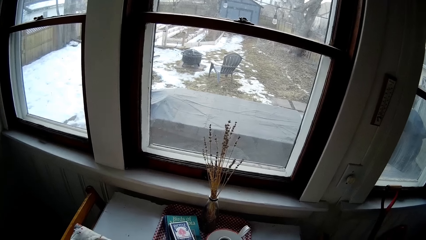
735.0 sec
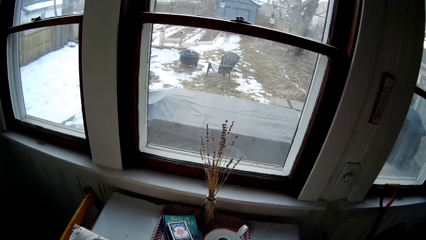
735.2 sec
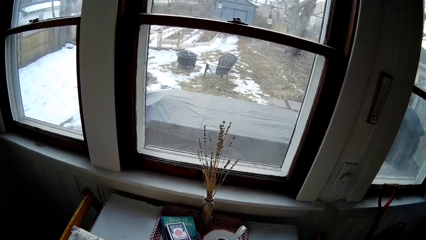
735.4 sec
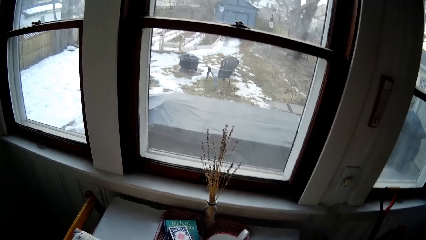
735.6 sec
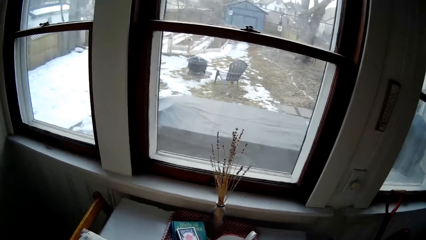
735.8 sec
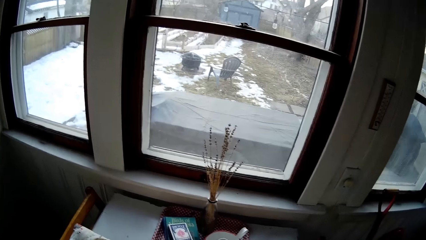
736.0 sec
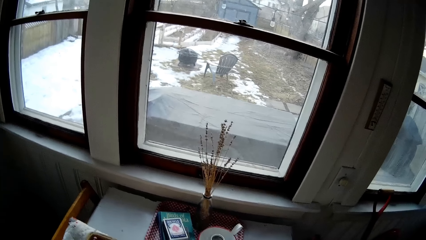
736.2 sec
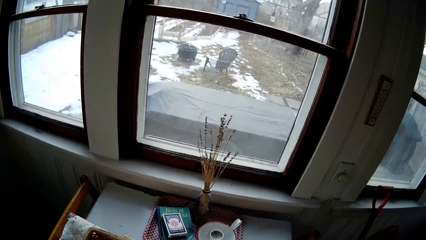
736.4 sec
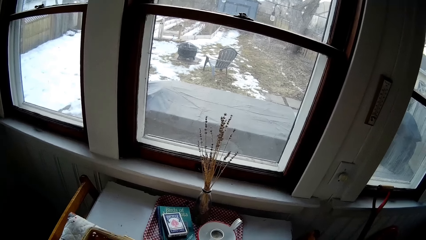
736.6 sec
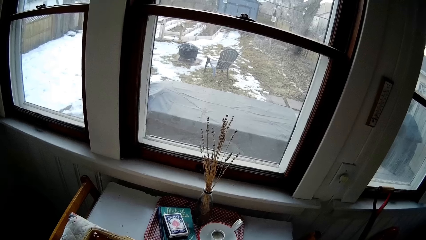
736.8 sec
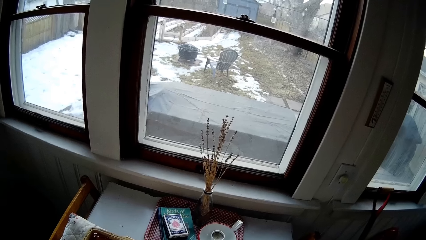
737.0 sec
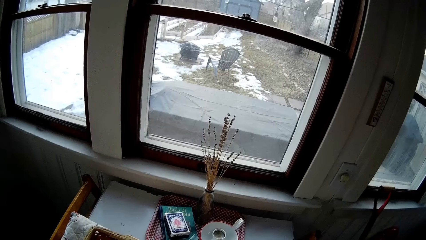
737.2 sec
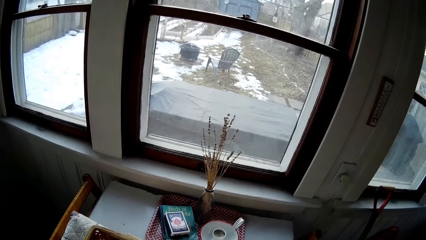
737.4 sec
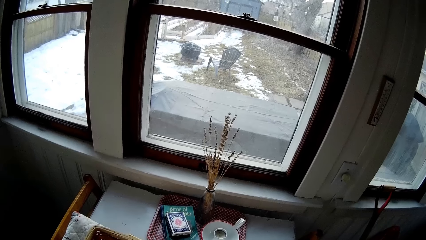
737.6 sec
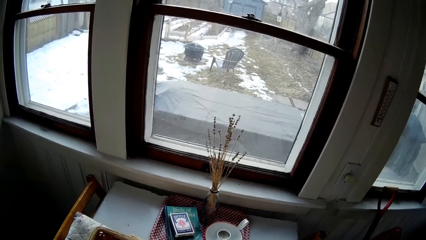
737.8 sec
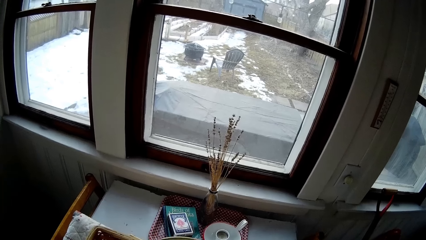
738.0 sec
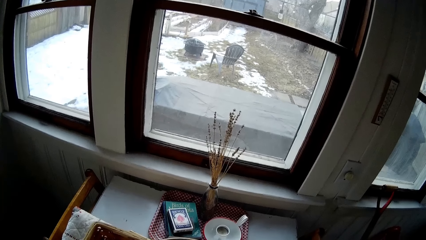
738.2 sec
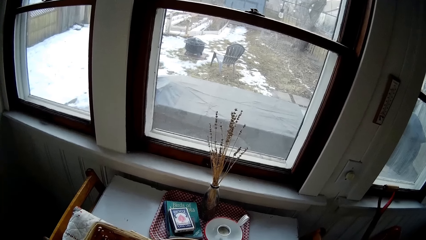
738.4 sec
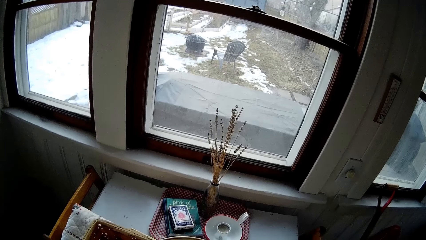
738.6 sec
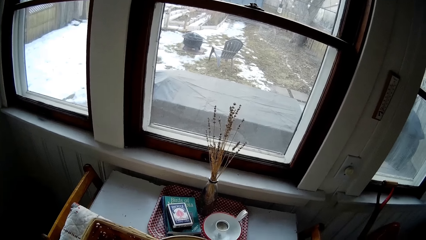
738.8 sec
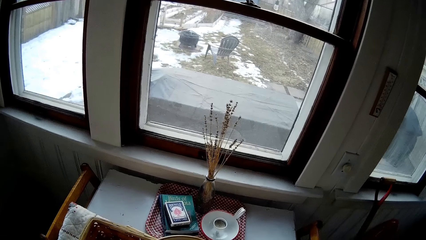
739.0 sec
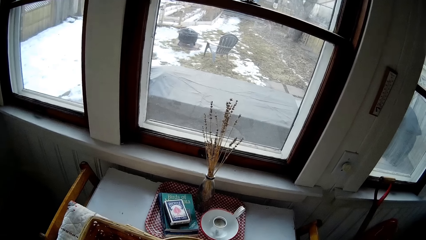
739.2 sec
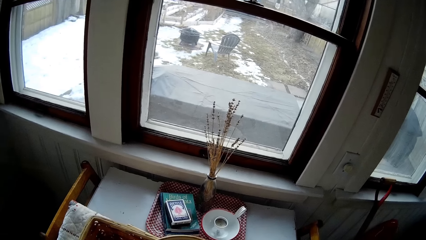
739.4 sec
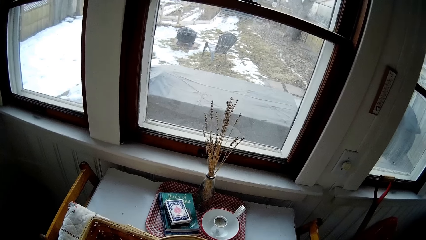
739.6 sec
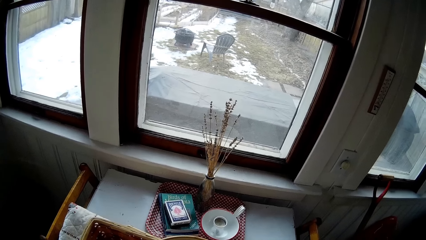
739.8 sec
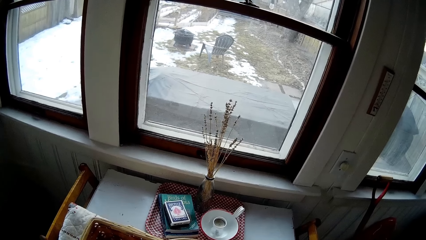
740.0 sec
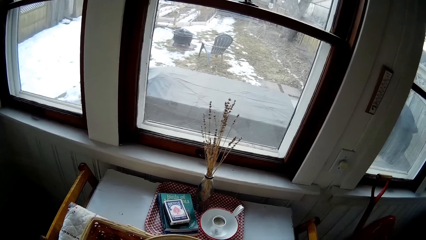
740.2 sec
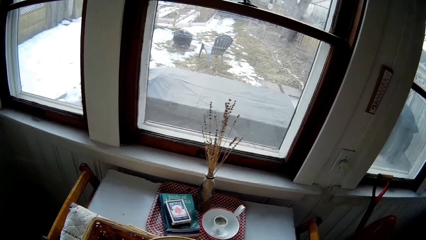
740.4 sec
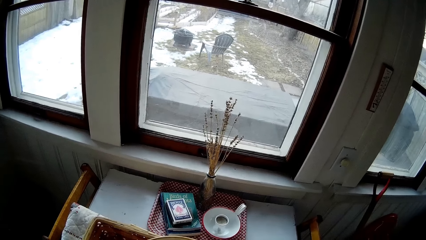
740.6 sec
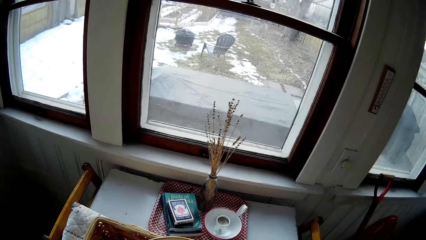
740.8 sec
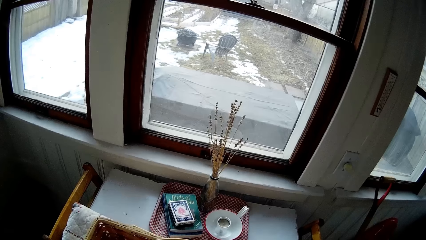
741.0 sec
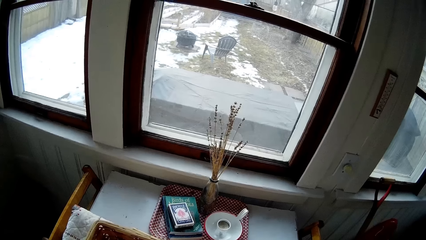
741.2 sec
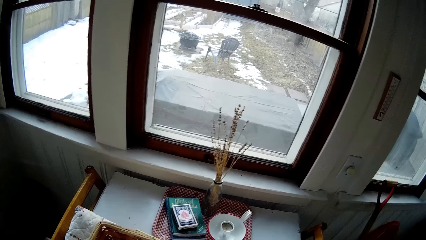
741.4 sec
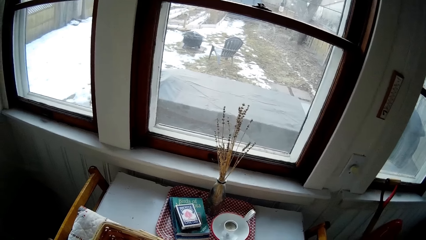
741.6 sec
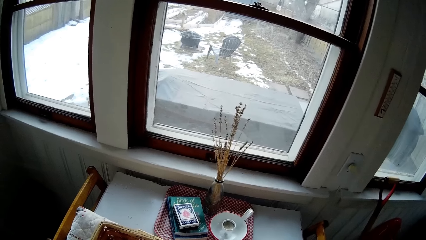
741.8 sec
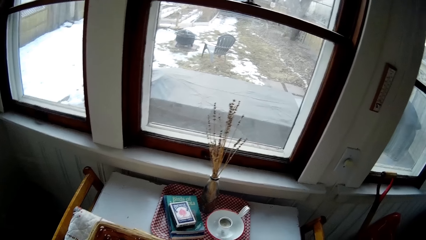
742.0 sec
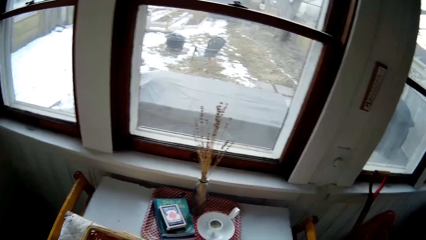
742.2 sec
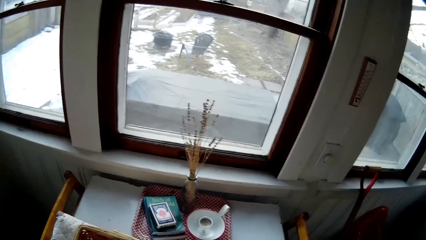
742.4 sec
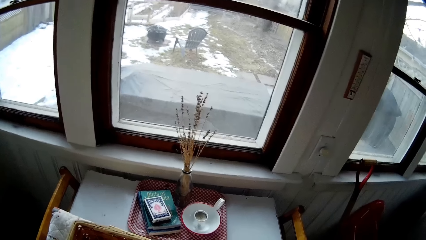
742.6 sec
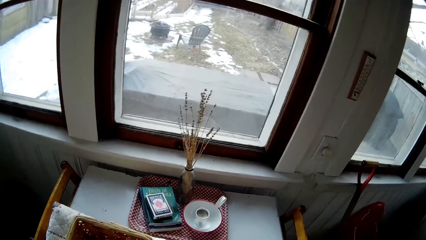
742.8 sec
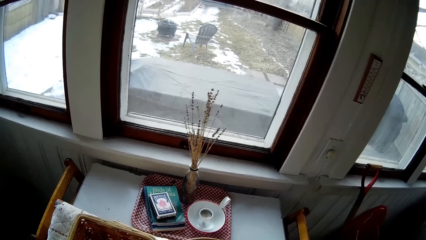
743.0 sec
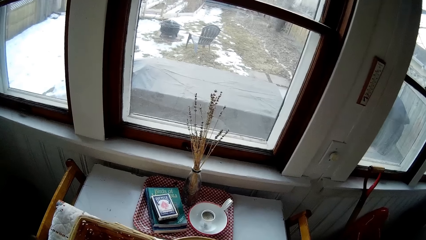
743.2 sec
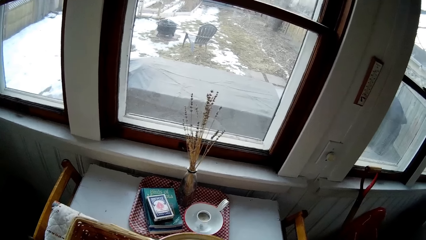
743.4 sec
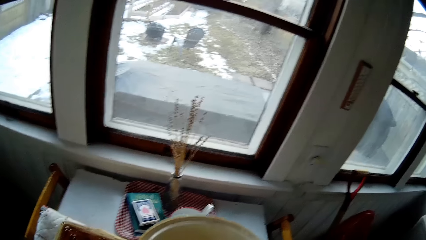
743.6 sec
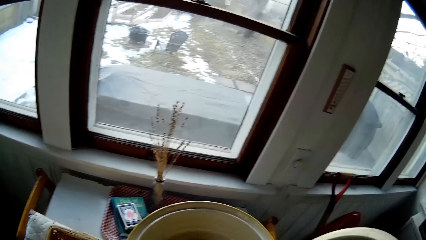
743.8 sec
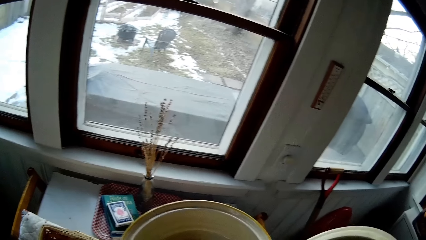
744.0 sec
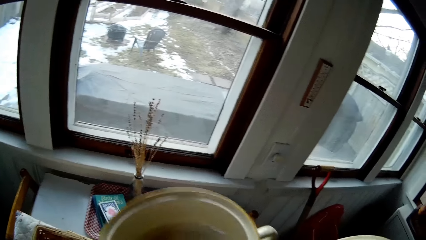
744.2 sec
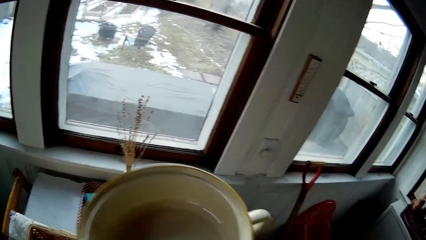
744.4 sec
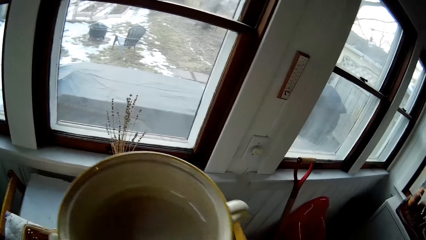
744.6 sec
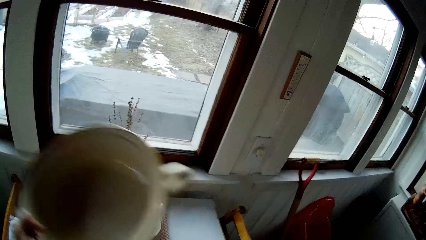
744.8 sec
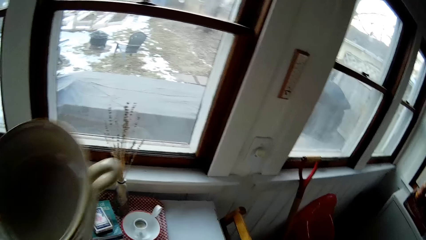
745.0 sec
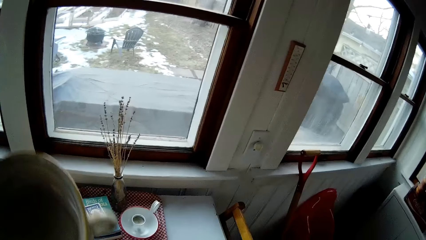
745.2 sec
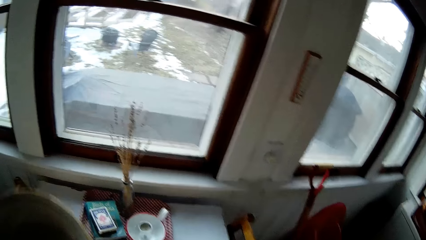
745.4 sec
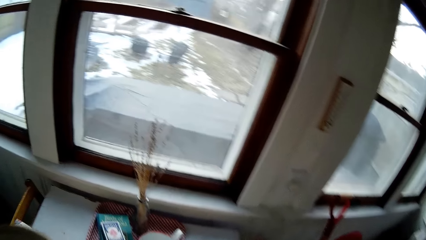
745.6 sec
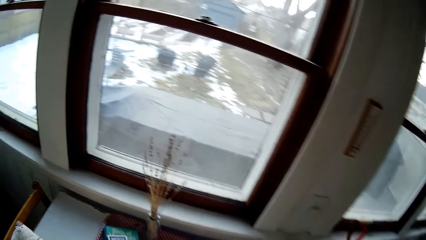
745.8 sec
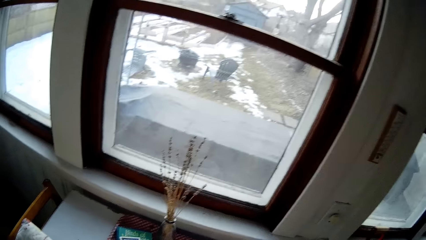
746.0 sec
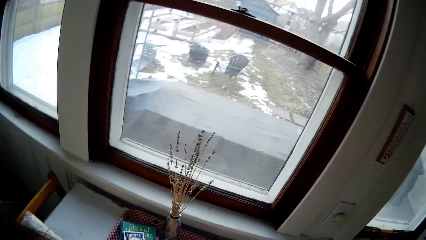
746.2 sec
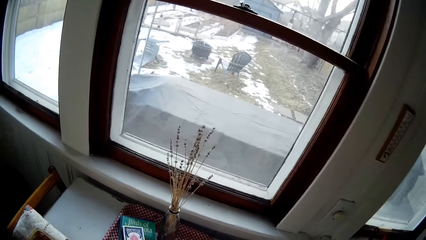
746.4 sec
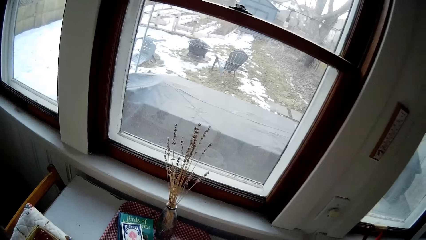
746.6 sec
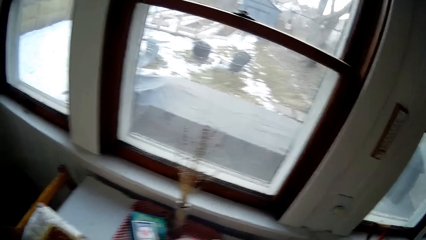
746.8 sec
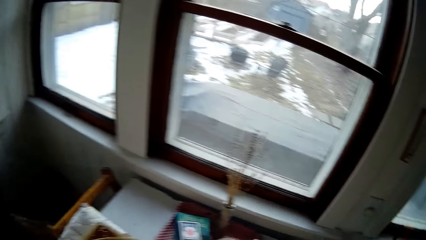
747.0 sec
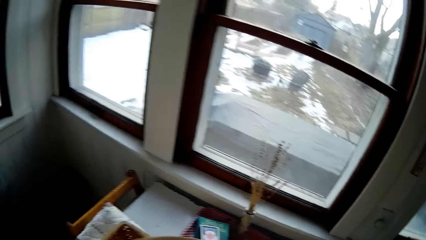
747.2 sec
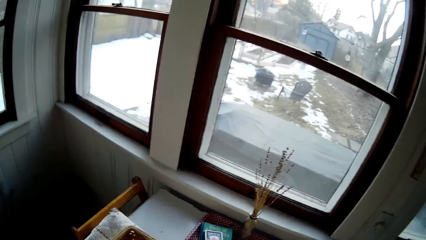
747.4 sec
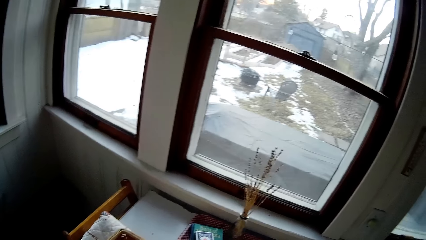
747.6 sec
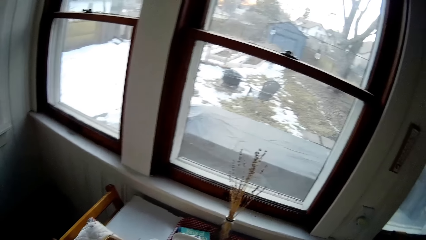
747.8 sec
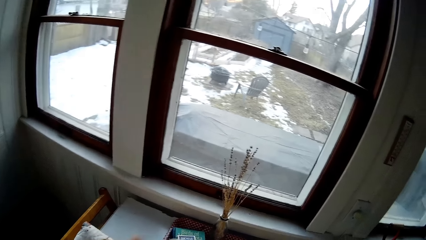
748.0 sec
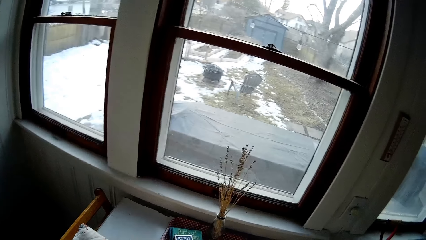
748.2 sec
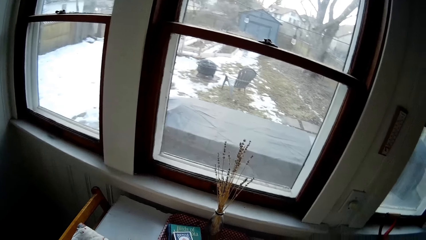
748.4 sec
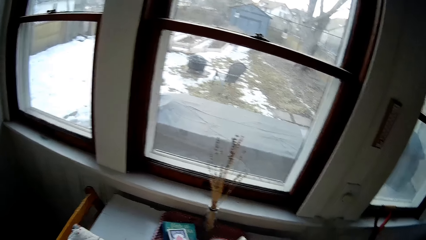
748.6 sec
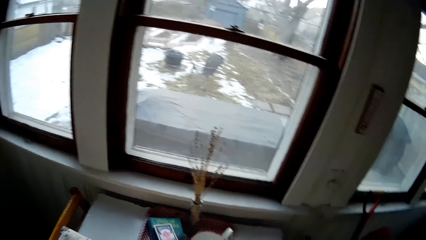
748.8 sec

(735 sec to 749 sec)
The camera wearer holds a ceramic plate with both hands.

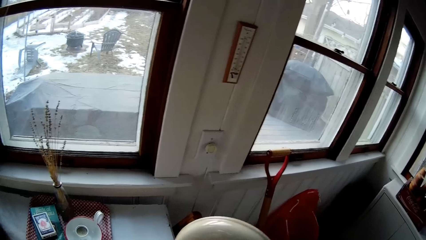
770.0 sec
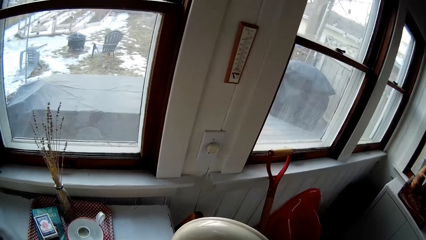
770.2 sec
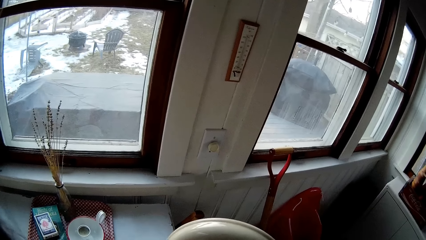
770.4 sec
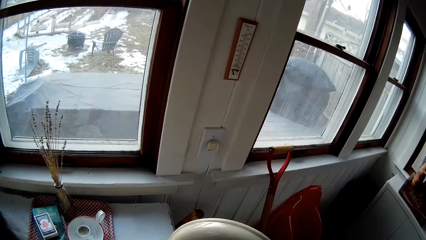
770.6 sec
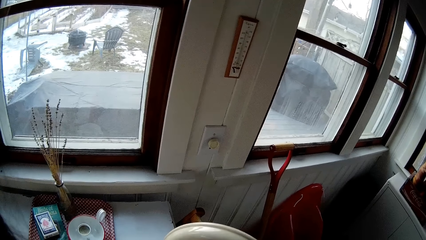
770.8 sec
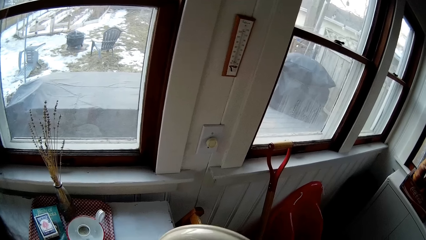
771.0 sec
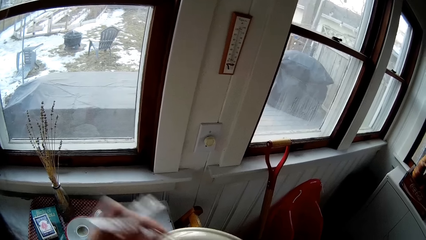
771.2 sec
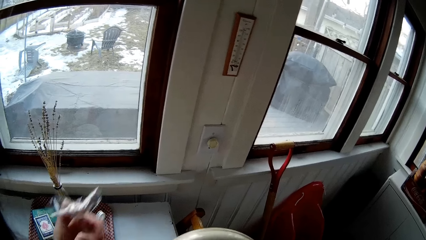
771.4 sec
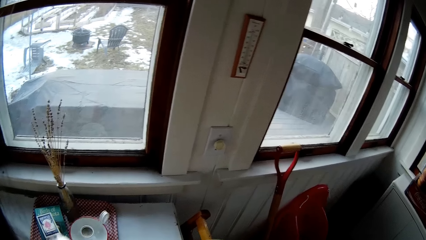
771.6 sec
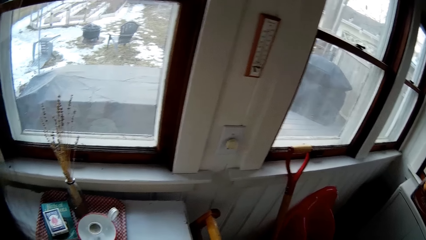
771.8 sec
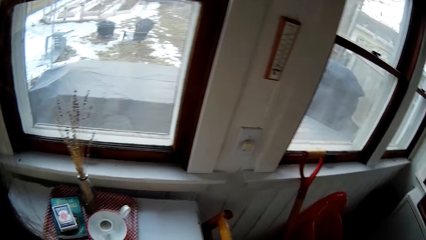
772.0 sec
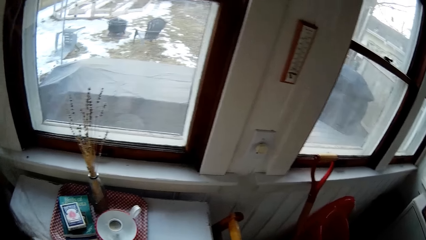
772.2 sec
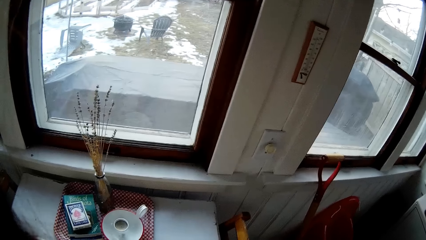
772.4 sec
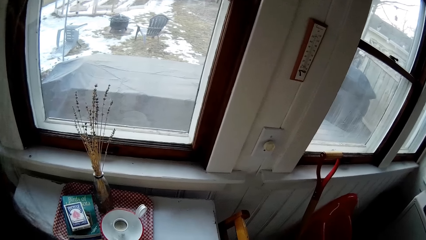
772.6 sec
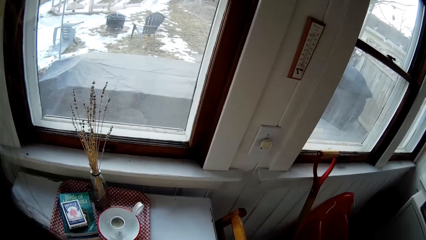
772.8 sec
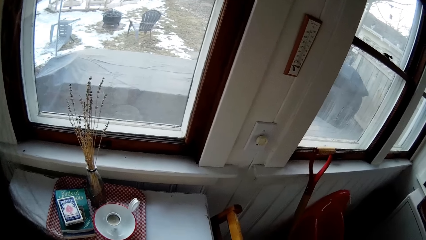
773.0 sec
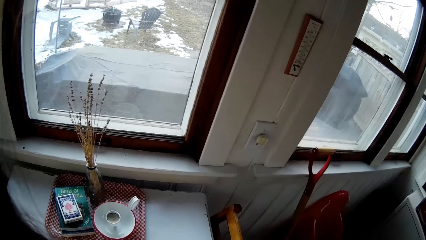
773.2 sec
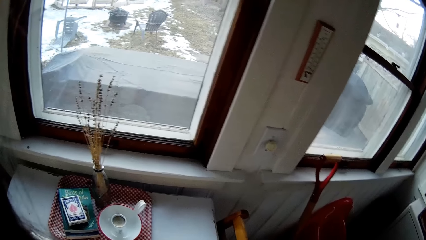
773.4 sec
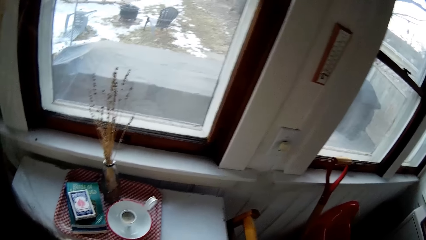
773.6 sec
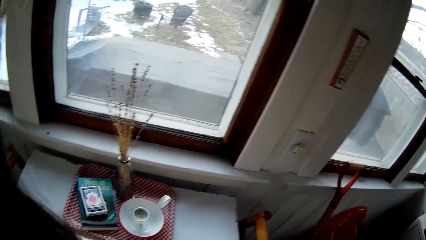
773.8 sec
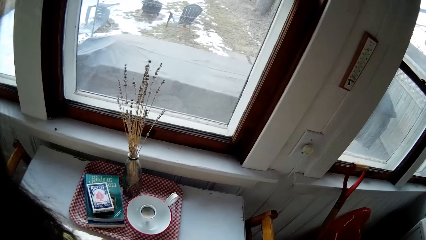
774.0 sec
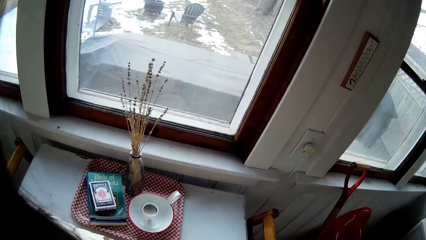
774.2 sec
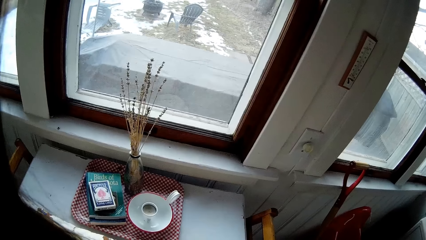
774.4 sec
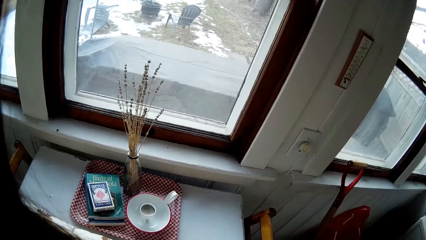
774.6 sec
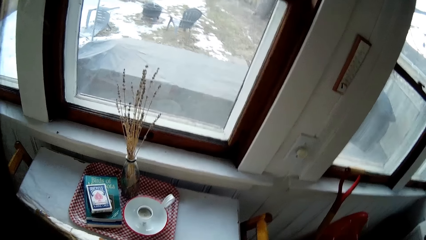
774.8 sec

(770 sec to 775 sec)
The camera wearer removes the sellotape.
